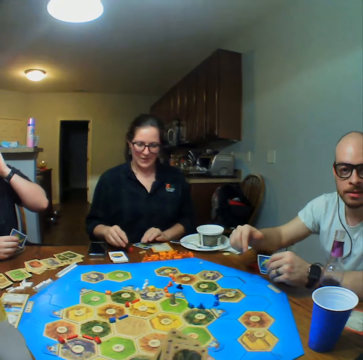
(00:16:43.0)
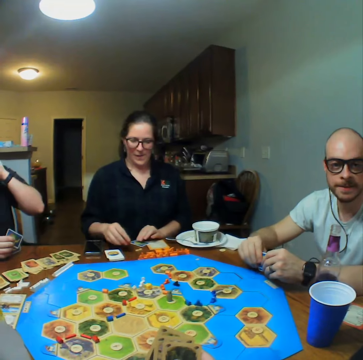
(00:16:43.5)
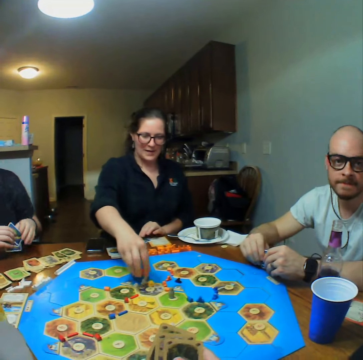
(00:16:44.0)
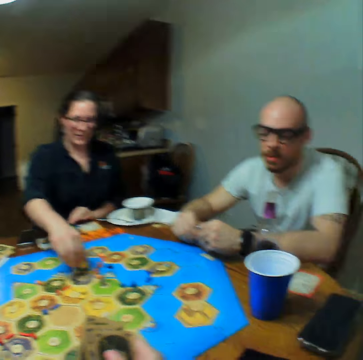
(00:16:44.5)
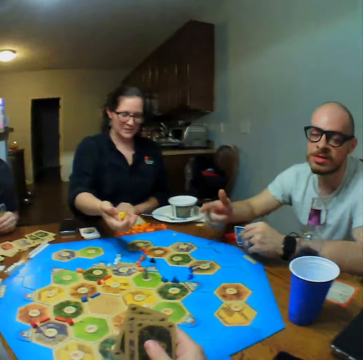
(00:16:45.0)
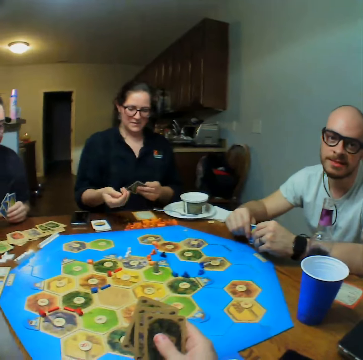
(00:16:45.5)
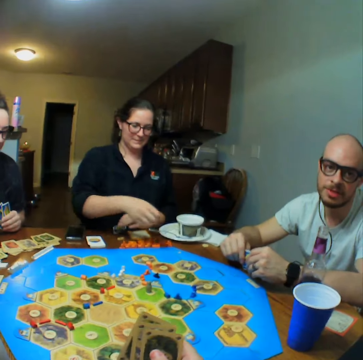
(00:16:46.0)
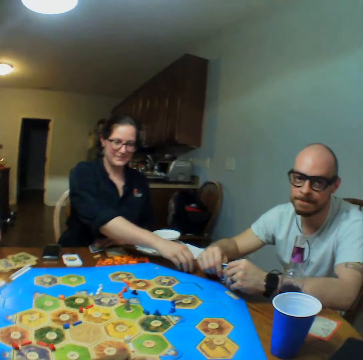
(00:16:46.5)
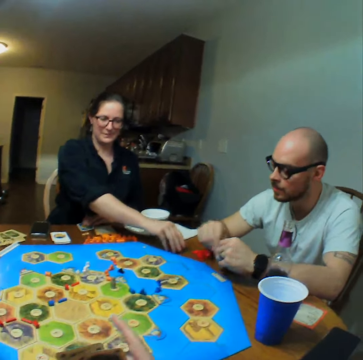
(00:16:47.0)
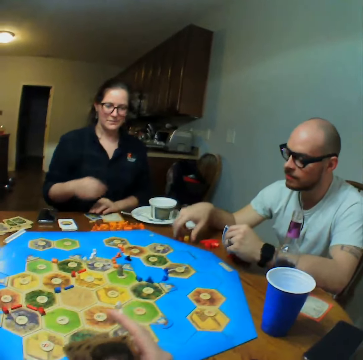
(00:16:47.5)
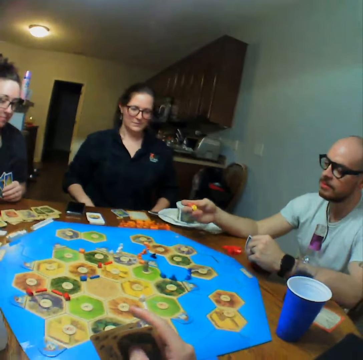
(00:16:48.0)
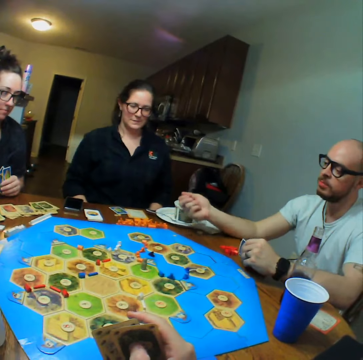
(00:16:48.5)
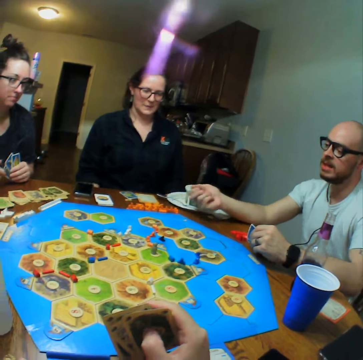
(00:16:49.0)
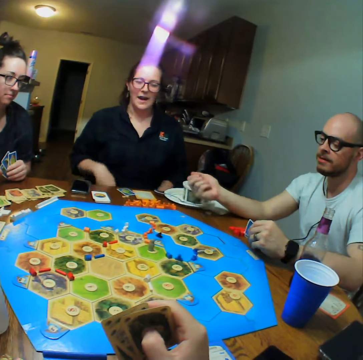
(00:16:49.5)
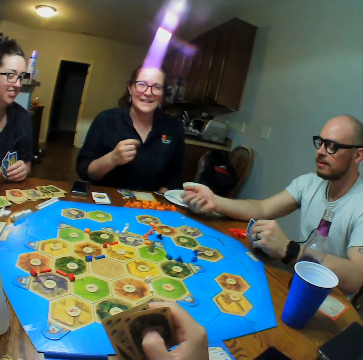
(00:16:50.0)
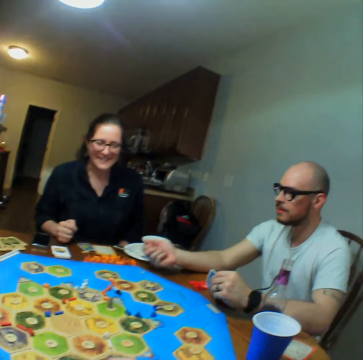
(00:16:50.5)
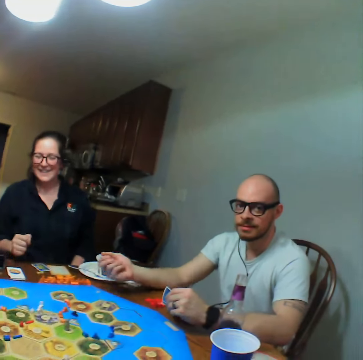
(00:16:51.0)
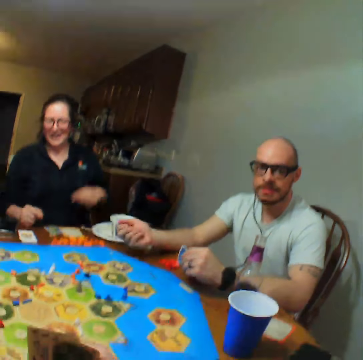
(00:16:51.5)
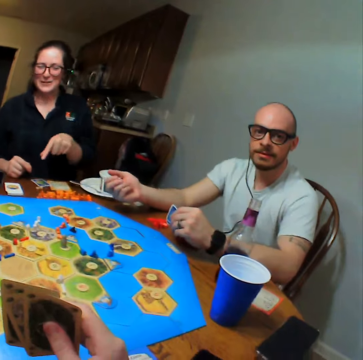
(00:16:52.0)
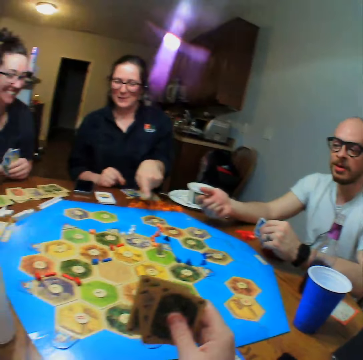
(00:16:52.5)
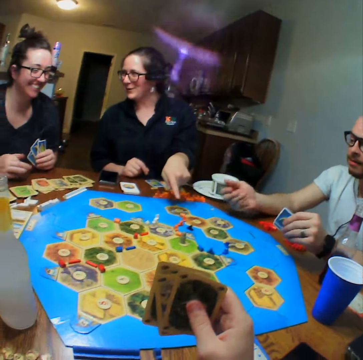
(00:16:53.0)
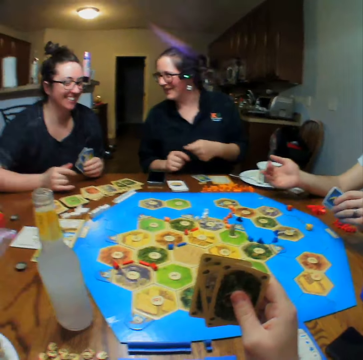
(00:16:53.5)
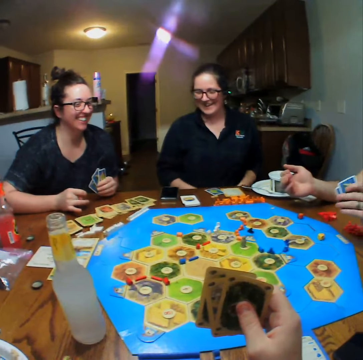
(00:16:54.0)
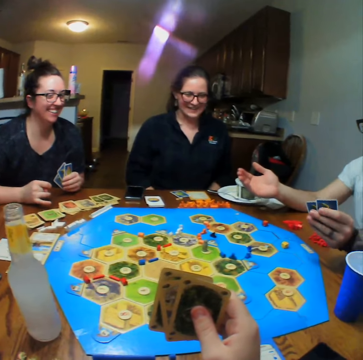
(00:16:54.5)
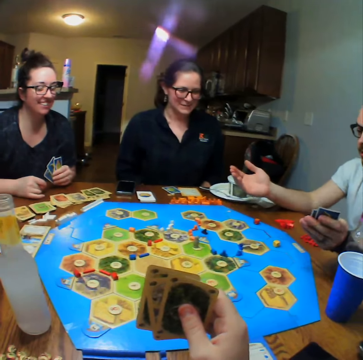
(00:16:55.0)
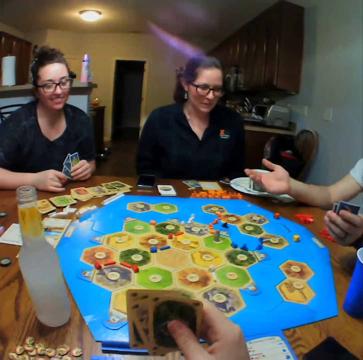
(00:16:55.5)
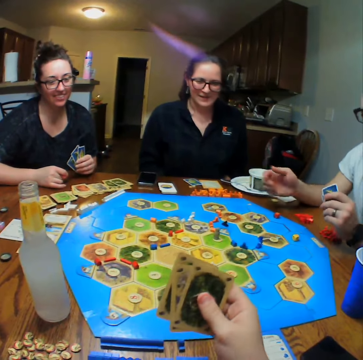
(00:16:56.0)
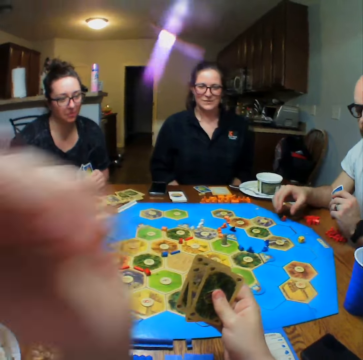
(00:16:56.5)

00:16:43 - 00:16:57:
A woman places the cards on the table and picks the dice from the board. A lady plays. The camera wearer talks. The woman places the dice on the table. A man tosses the dice. The man picks the dice from the table and shakes the dice in his hand. The man throws the dice on the table. The camera wearer looks at the cards.

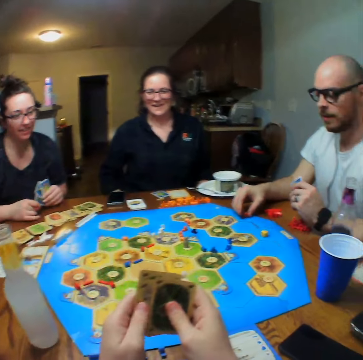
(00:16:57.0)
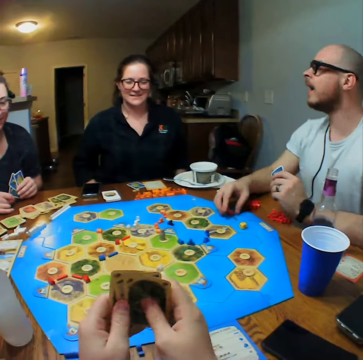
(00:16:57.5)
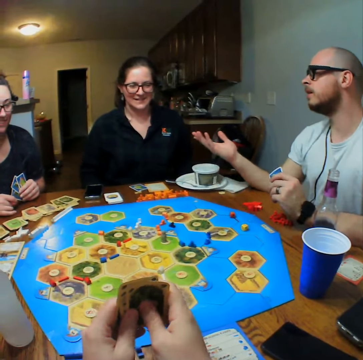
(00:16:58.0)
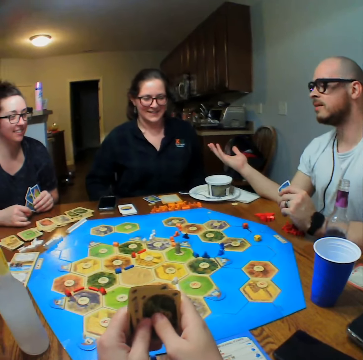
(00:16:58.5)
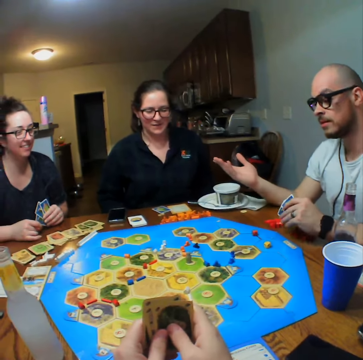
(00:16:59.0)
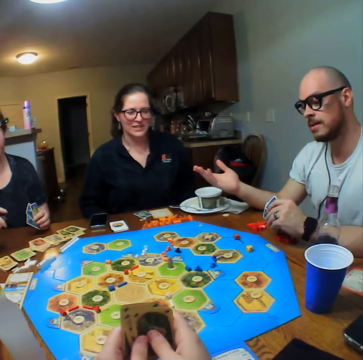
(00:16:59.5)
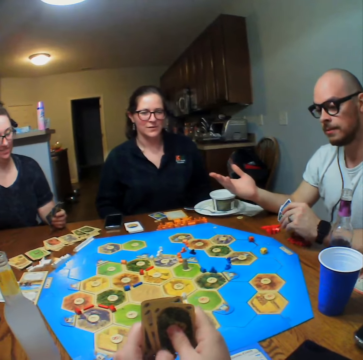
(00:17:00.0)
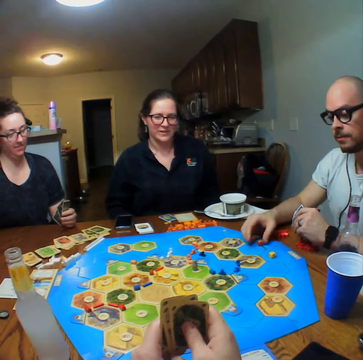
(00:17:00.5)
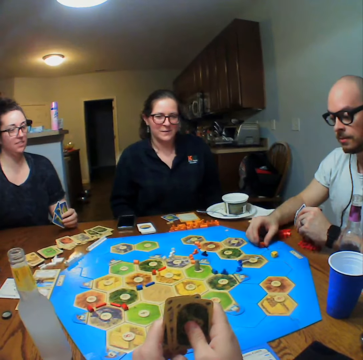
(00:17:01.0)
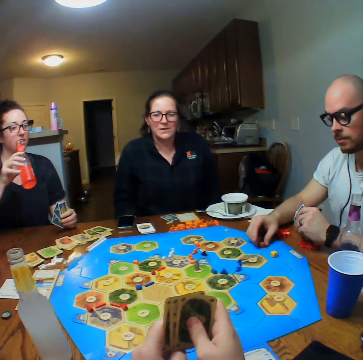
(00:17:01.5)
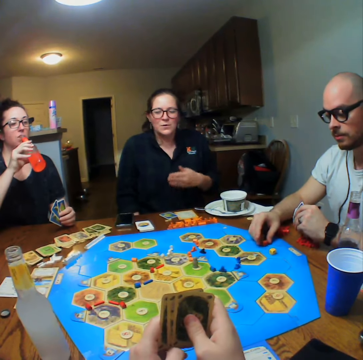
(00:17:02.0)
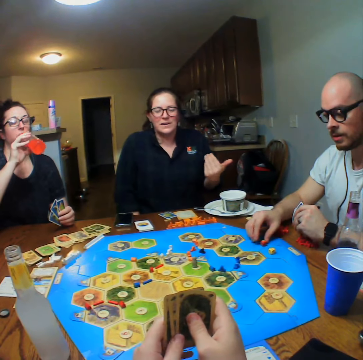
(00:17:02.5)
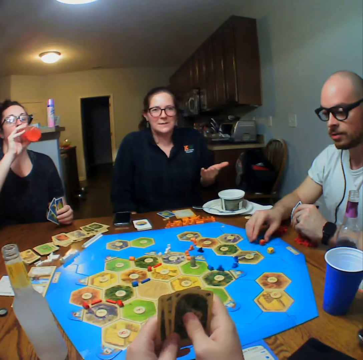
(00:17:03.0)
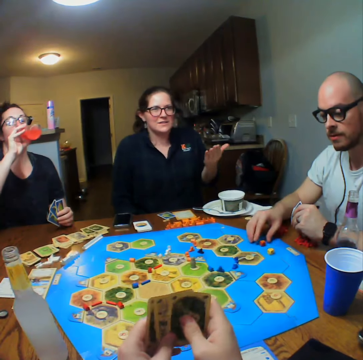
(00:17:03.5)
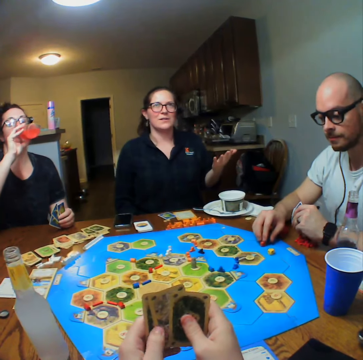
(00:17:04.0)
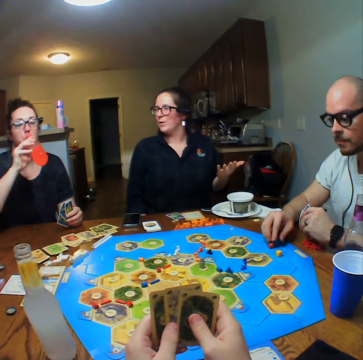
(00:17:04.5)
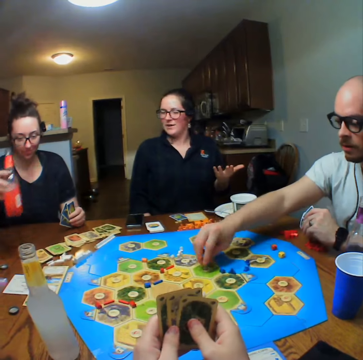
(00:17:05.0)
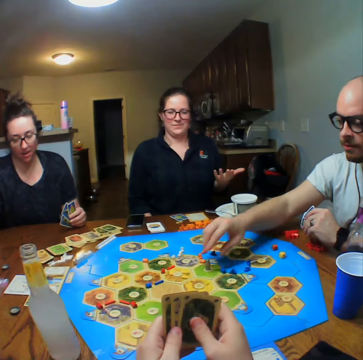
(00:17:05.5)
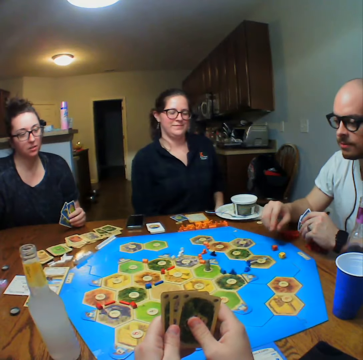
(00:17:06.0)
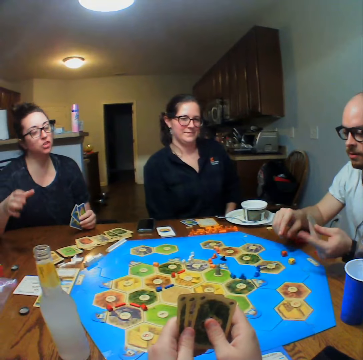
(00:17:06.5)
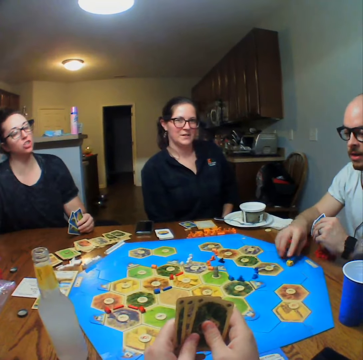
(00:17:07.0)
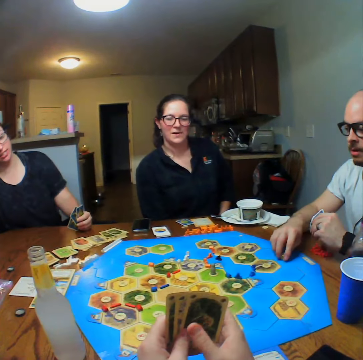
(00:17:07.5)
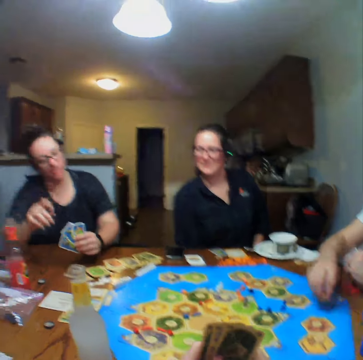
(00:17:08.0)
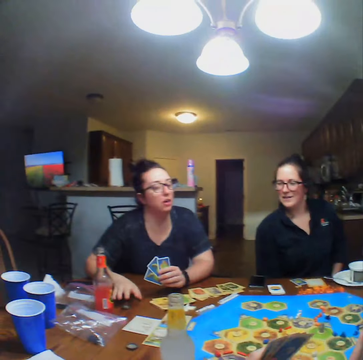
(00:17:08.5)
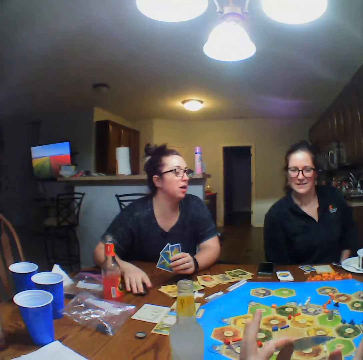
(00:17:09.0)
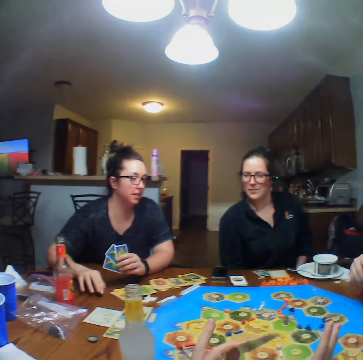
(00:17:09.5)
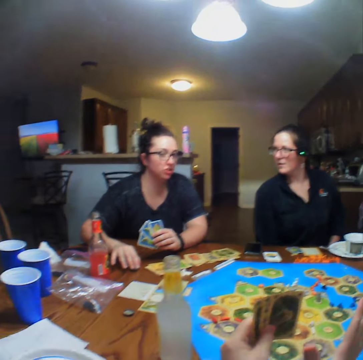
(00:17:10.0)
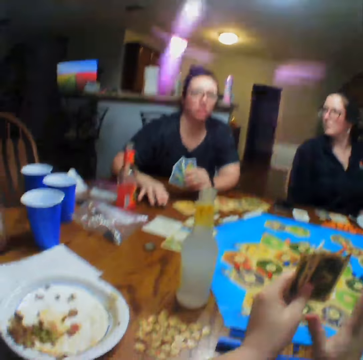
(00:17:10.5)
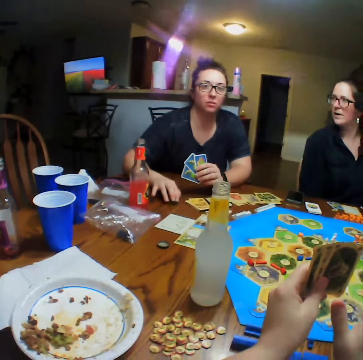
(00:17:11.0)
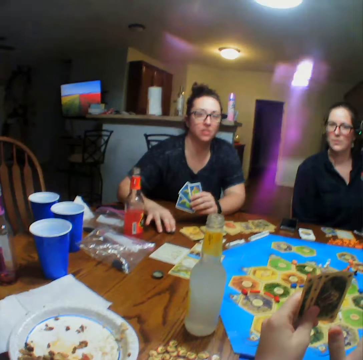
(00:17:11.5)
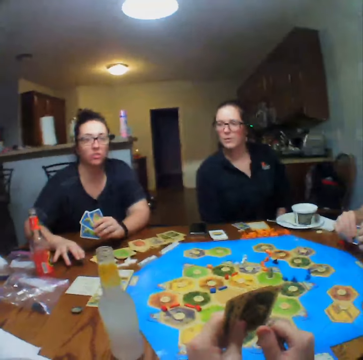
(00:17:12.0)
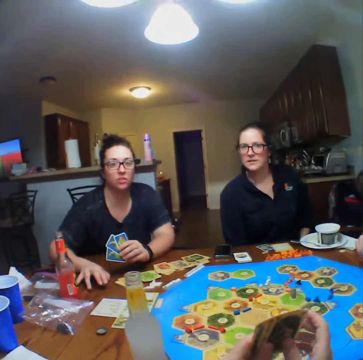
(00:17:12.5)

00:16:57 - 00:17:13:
A man talks and picks the dice. A woman drinks the lemonade. The man plays. The man touched the pawn on the board. The woman talks. The camera wearer talks.

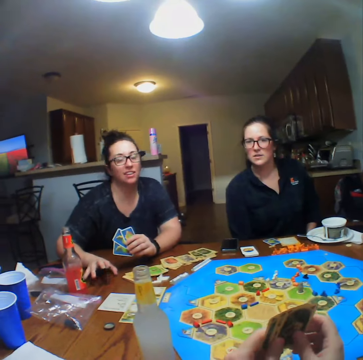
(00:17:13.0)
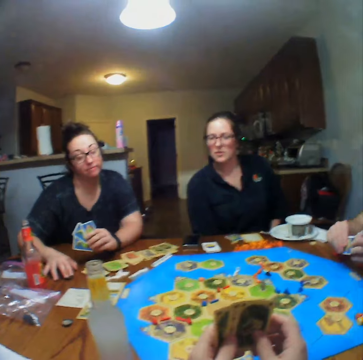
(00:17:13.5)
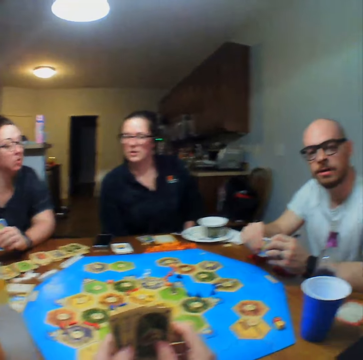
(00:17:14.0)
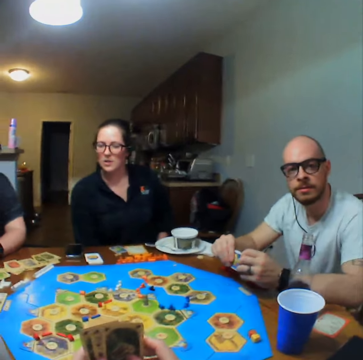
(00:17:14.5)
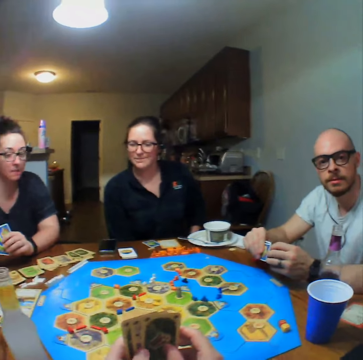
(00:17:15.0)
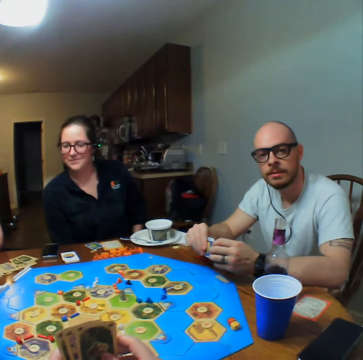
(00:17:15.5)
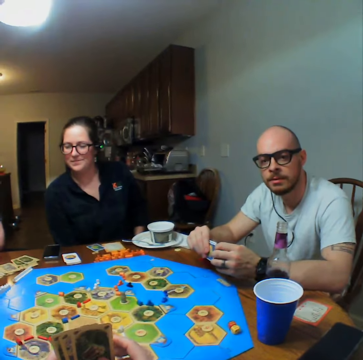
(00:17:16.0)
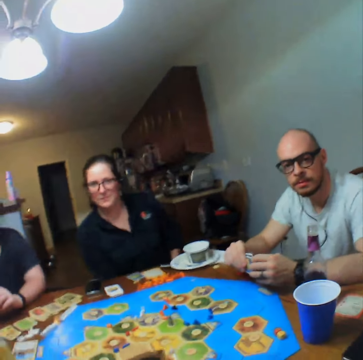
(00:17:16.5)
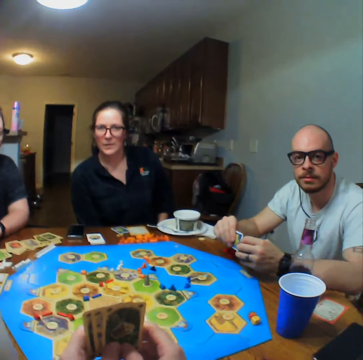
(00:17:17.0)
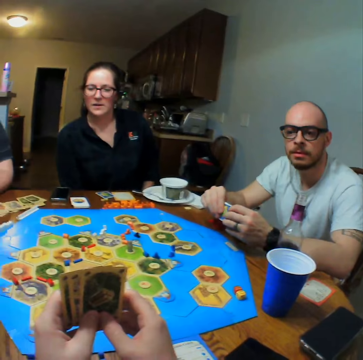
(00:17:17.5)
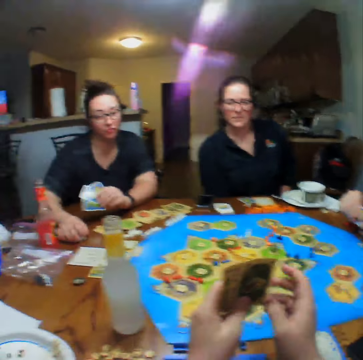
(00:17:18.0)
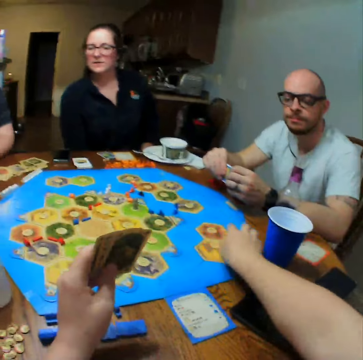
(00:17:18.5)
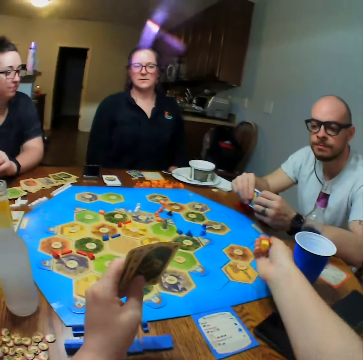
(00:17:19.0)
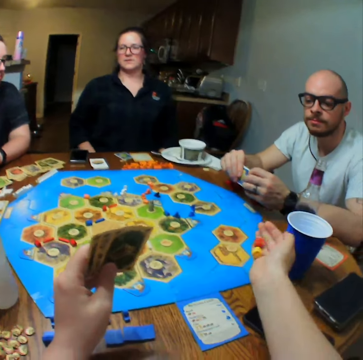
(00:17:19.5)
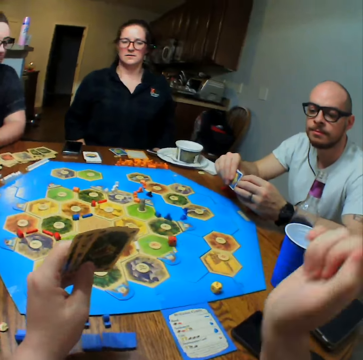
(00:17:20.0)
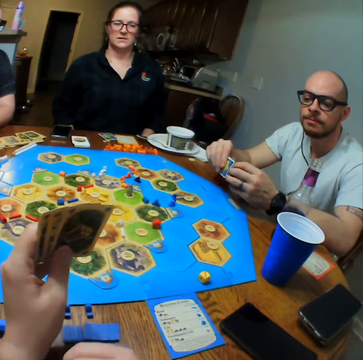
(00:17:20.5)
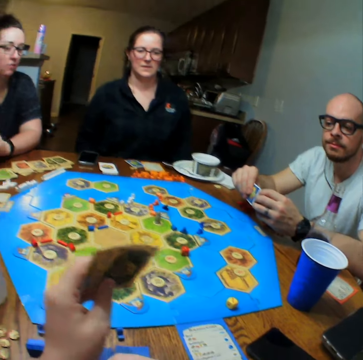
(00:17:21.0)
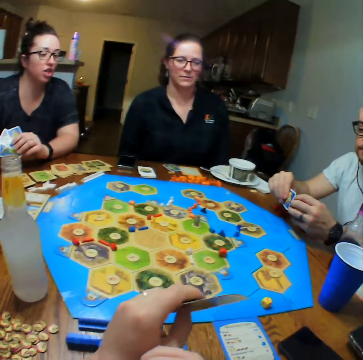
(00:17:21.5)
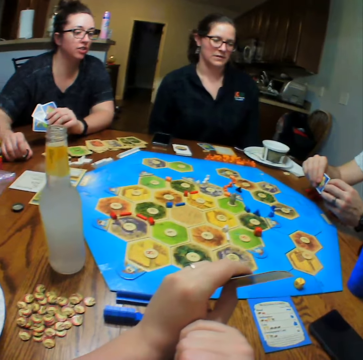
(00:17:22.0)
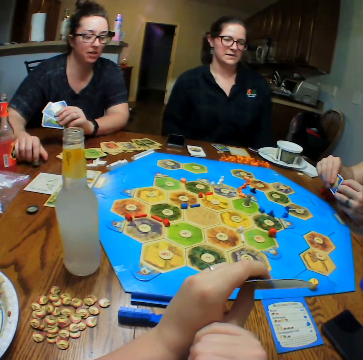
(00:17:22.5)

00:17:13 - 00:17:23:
A man talks. The camera wearer looks at the man. They pick the dice from the table. A lady talks. The camera wearer throws the dice on the table. Another lady talks.
